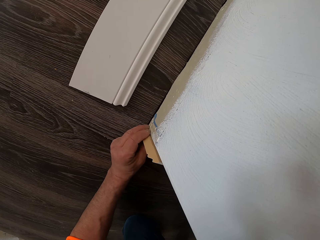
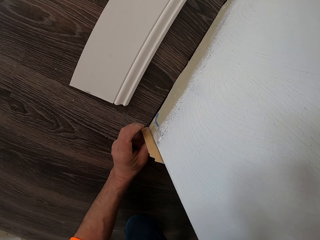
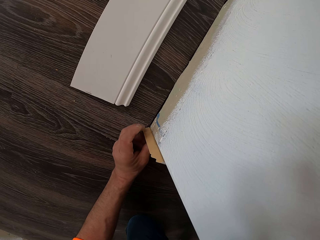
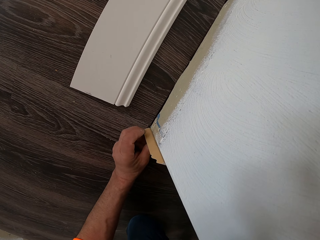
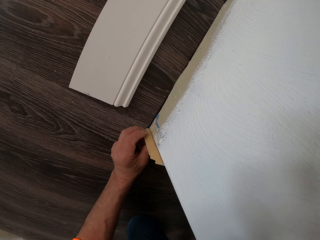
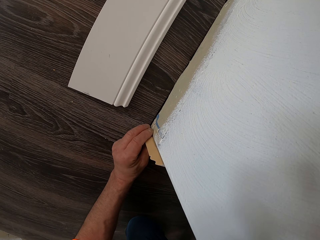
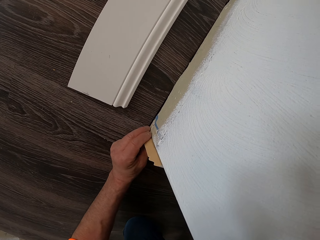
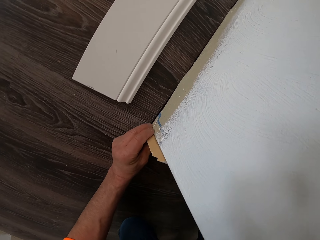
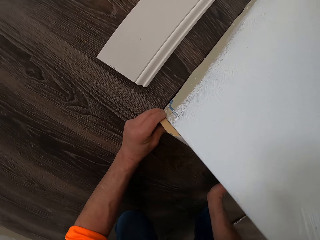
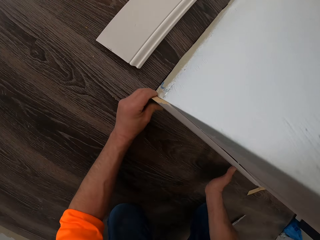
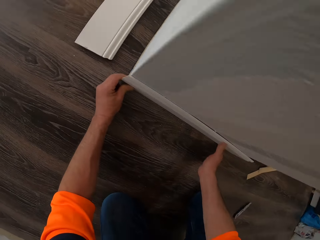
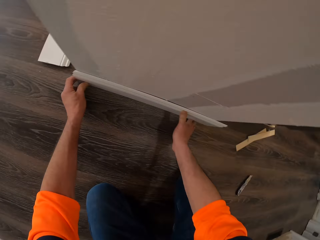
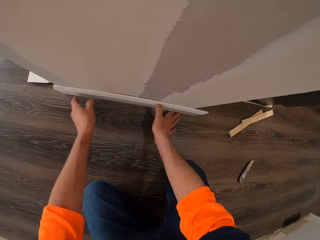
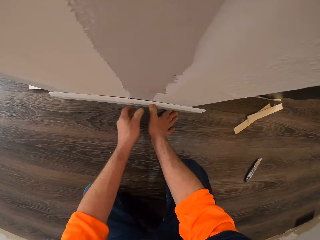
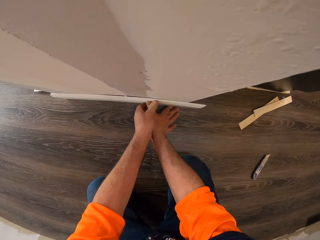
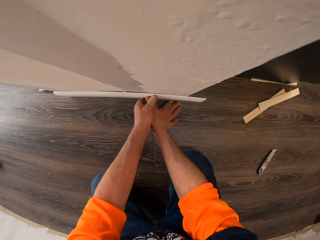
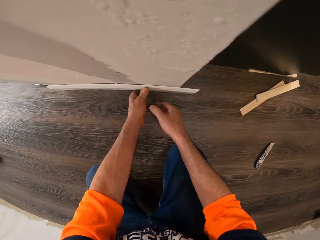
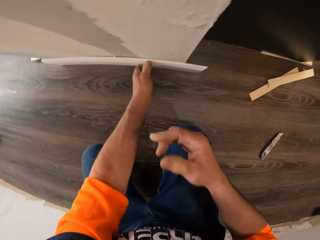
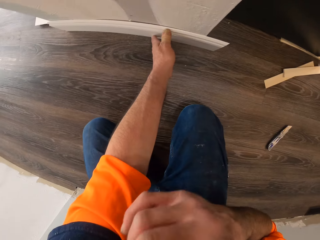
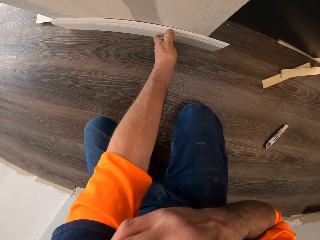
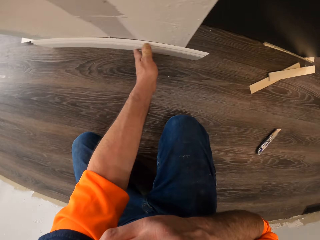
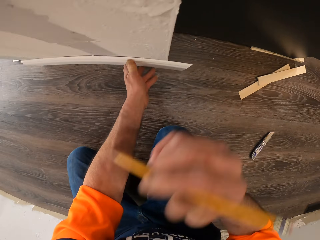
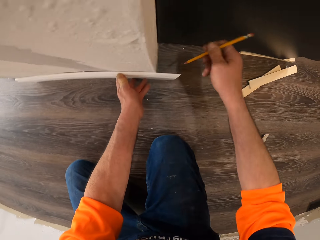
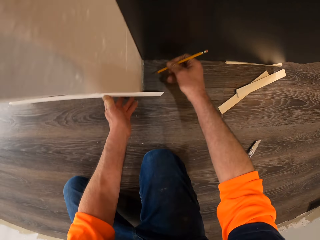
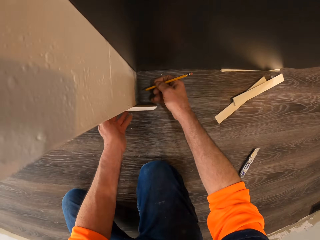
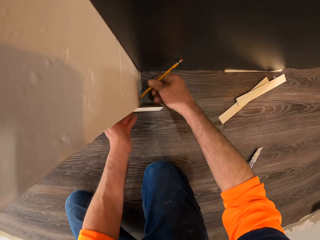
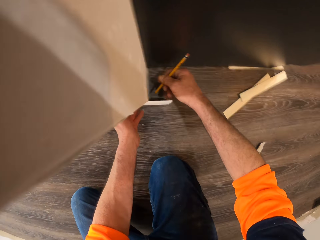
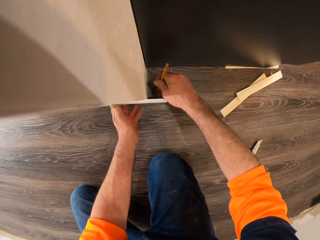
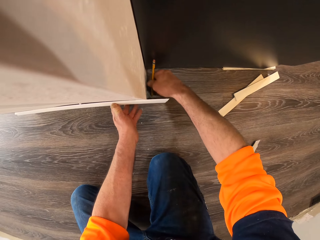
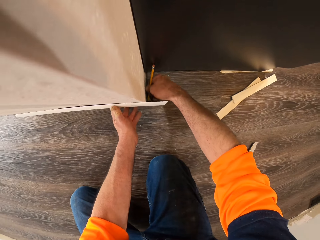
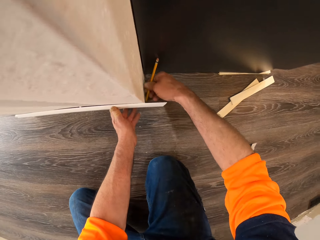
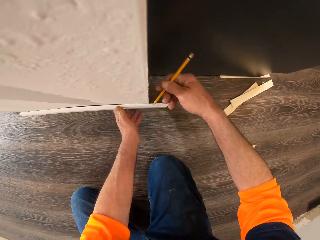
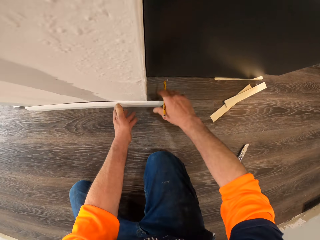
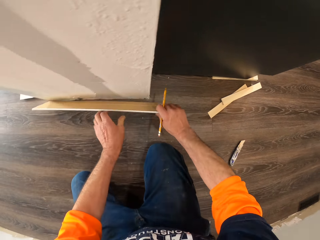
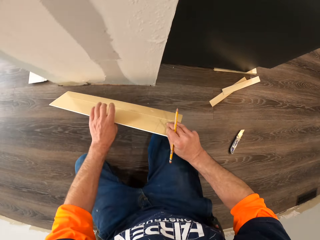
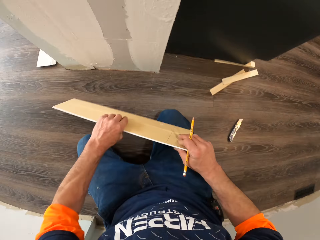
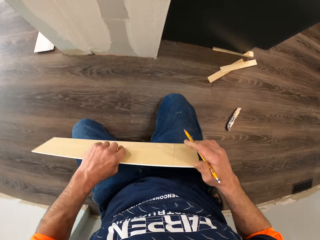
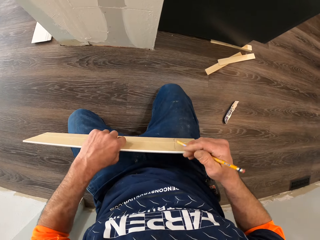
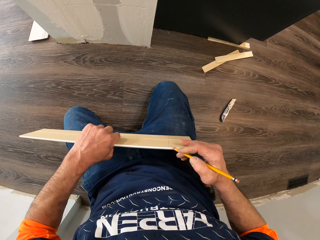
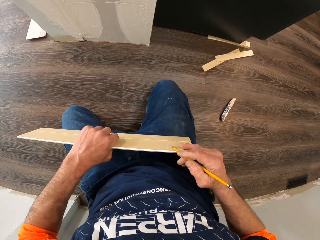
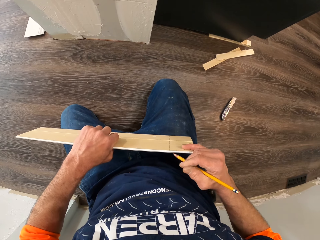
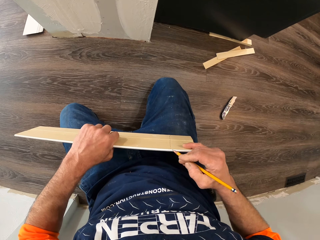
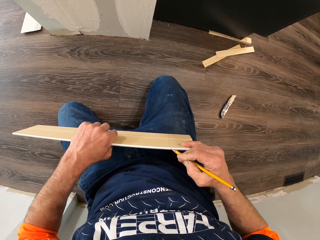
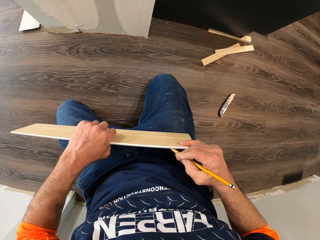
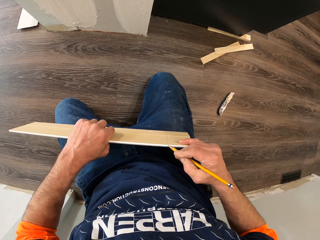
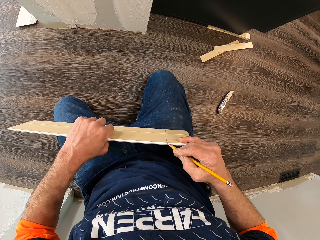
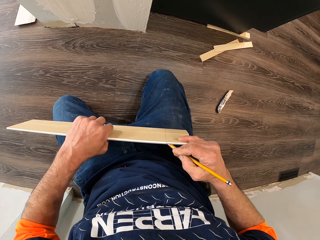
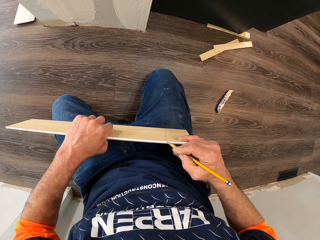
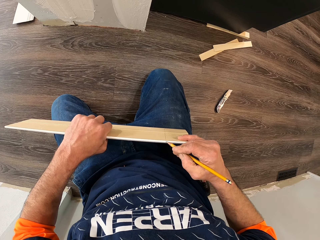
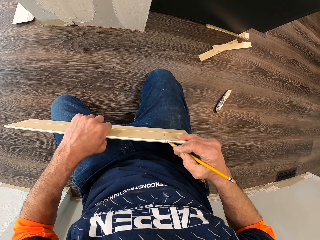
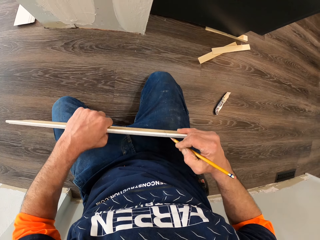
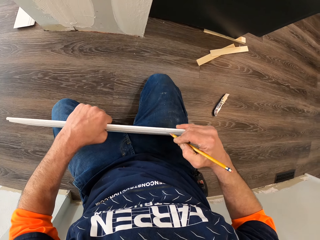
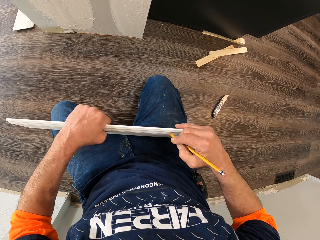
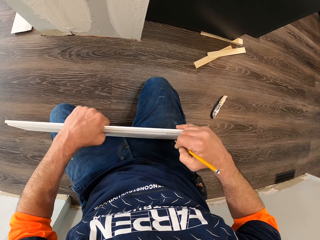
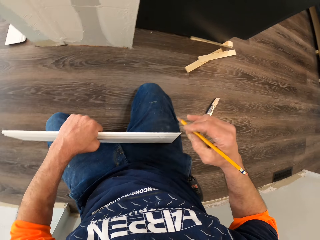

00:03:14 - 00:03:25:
The camera wearer presses the baseboard against the wall. He takes the pencil from his mouth. He holds the pencil. He draws a line on the baseboard with the pencil. He picks up the baseboard. He puts the baseboard on his lap. He marks a point on the baseboard.

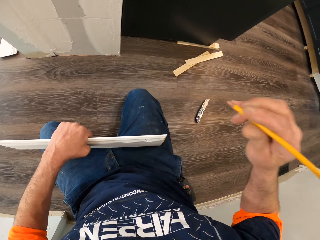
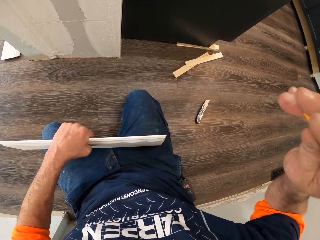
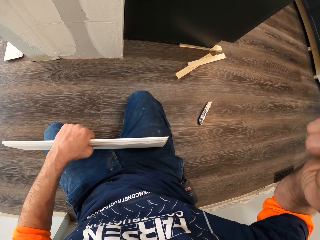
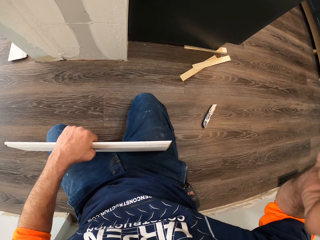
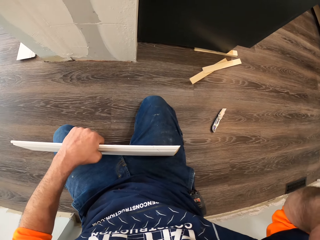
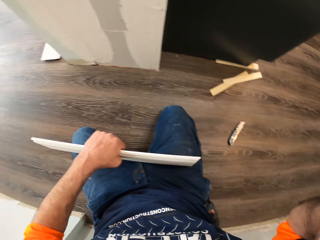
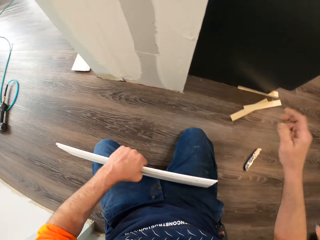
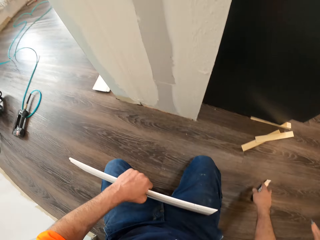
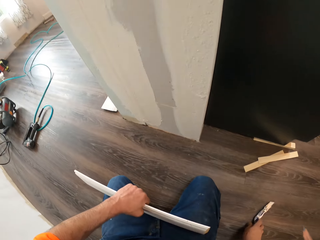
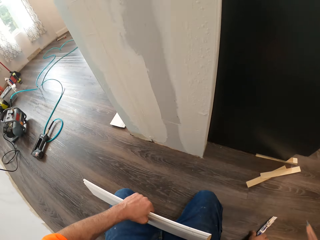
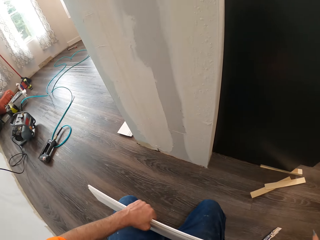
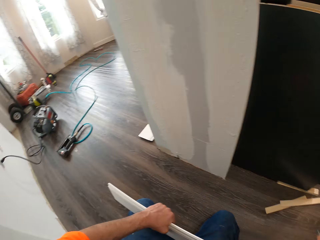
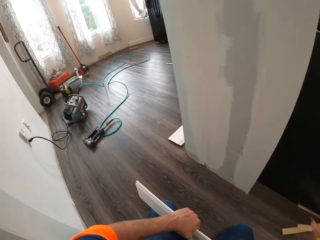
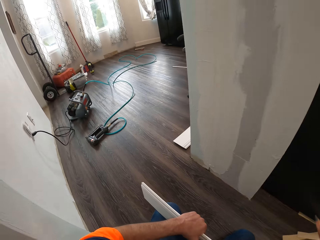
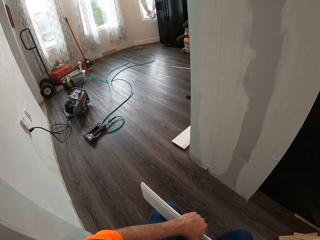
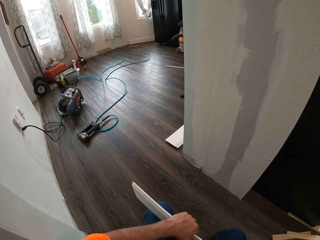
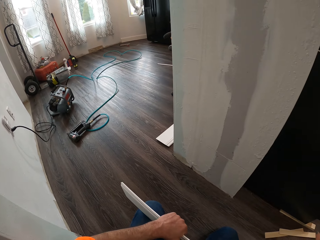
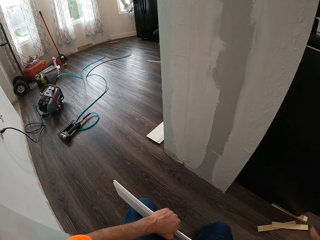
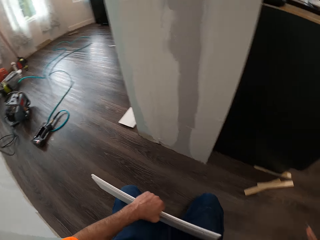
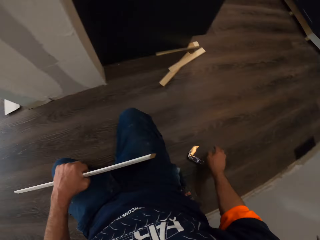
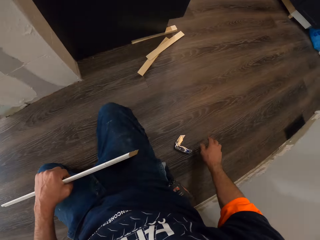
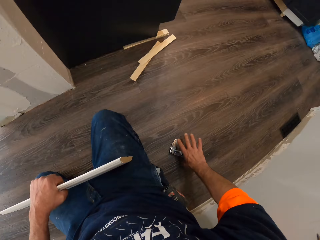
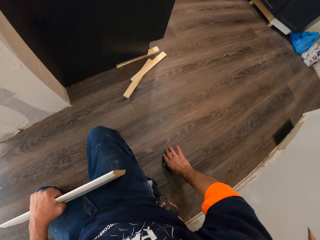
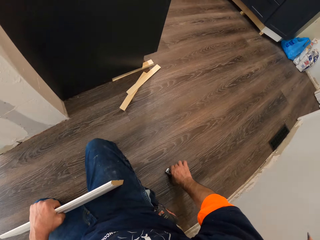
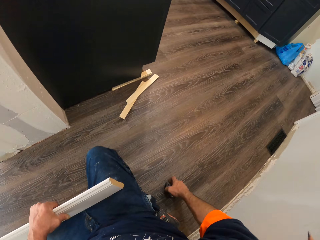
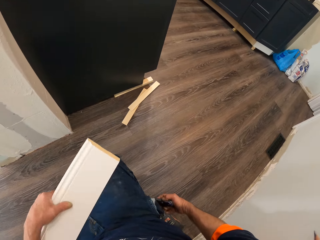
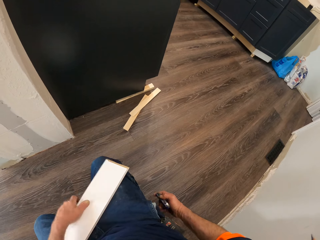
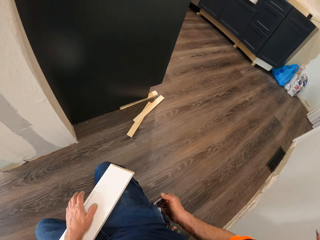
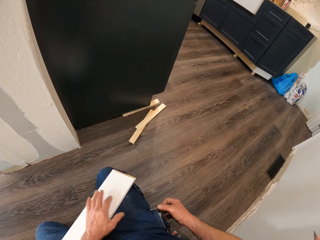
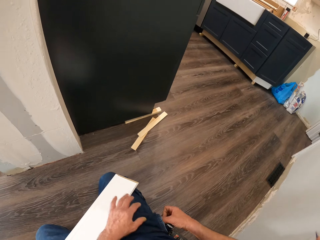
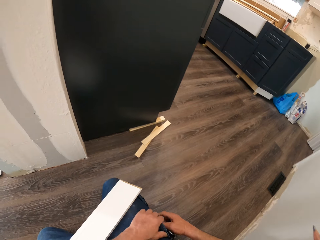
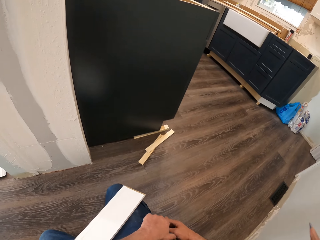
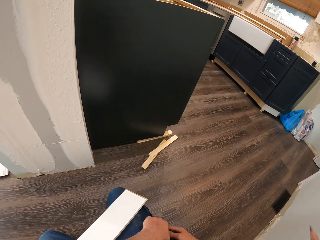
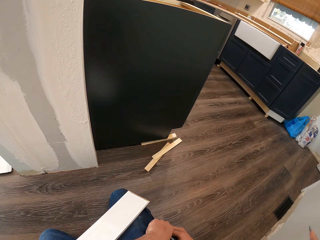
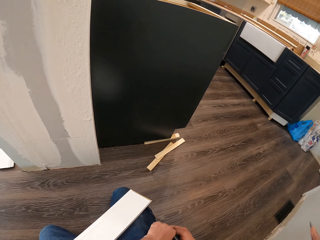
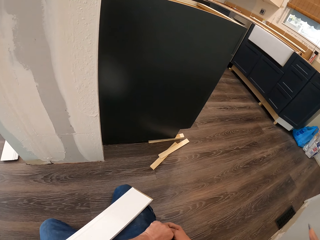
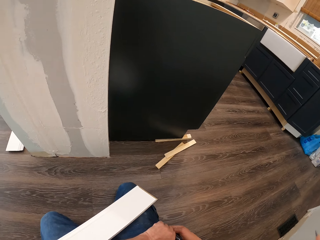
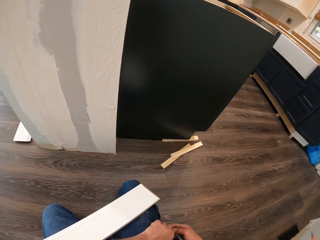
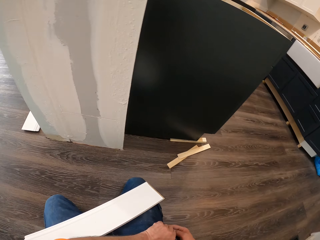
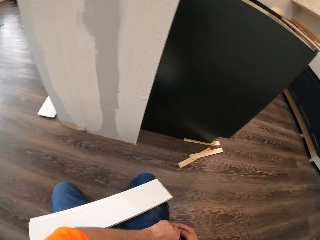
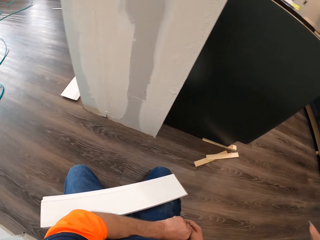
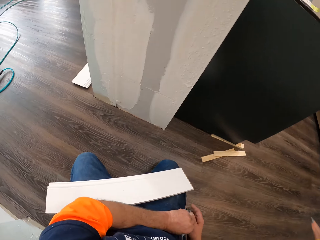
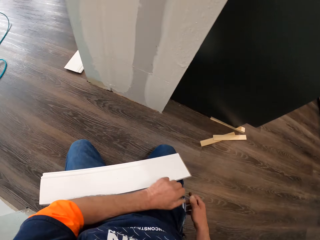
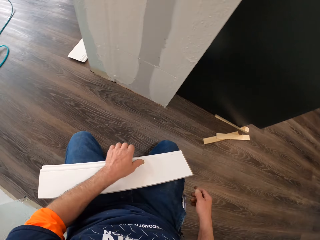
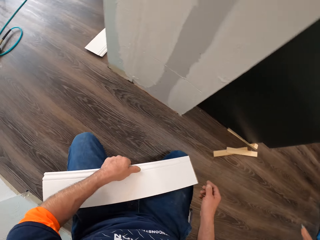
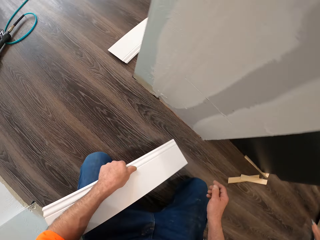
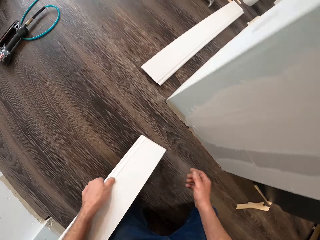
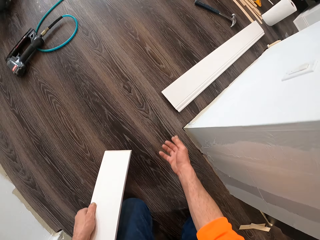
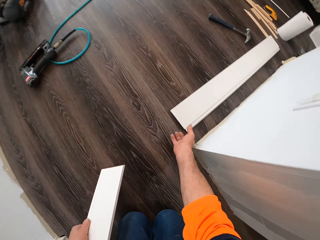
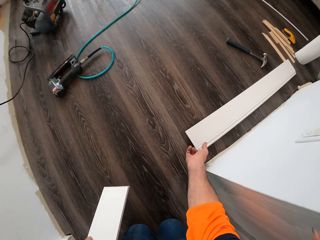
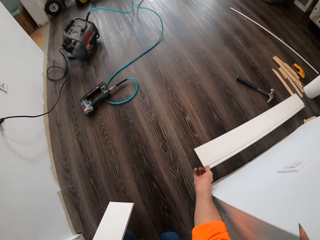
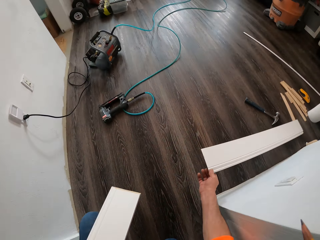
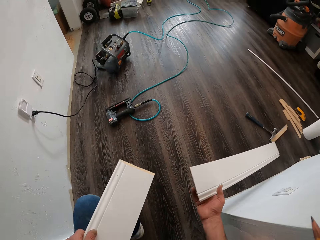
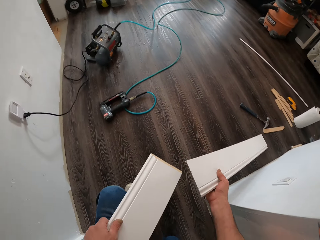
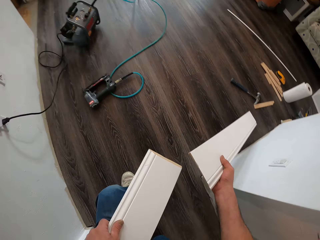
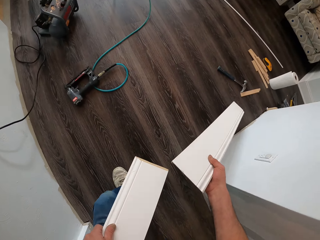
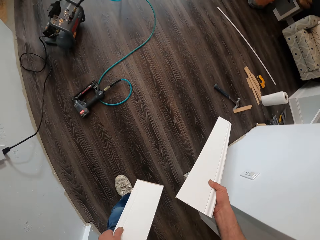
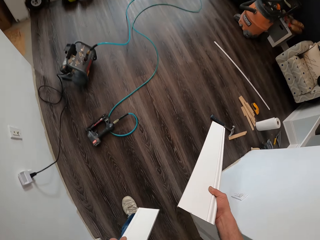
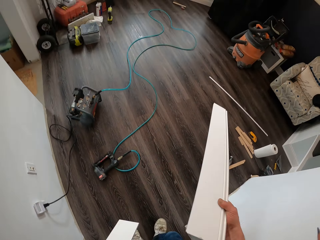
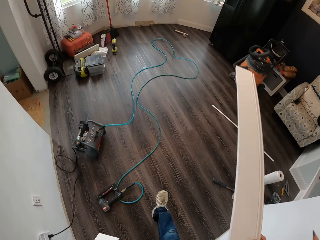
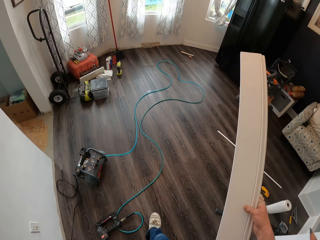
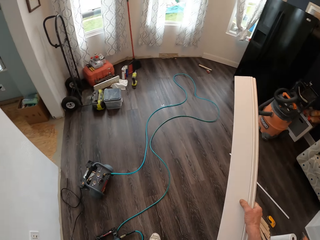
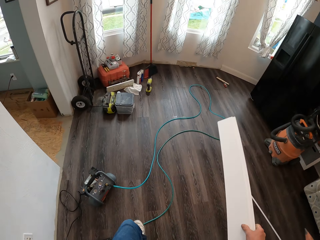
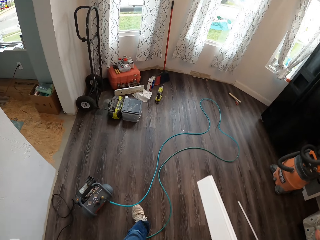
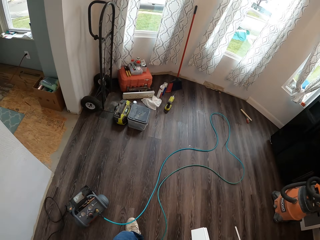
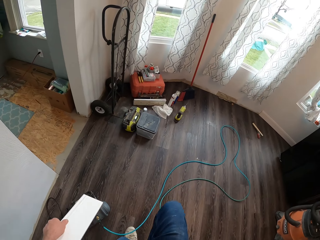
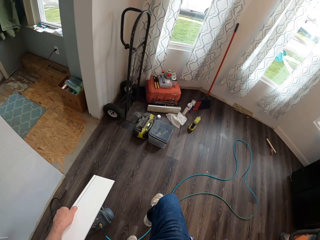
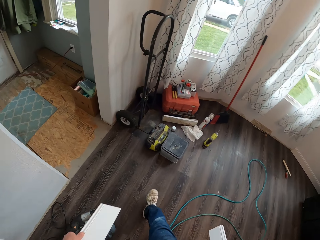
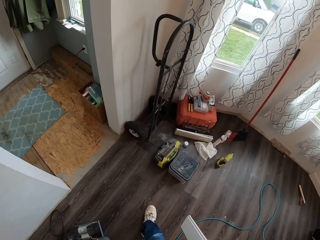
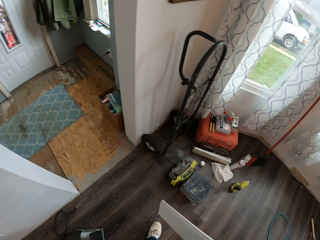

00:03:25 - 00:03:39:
The camera wearer raises his hand. He puts the pencil in his ear. He takes the pocket knife from the floor. He hangs the pocket knife on his pocket. He holds the baseboard. He picks up the baseboard from the floor. He stands beside the wall. He walks away from the wall.
